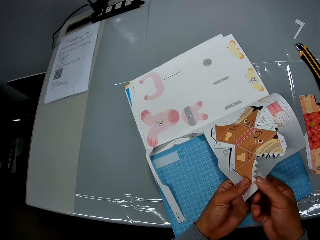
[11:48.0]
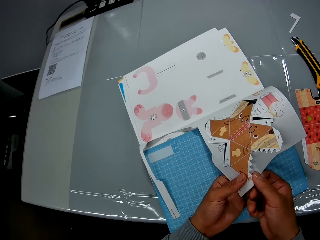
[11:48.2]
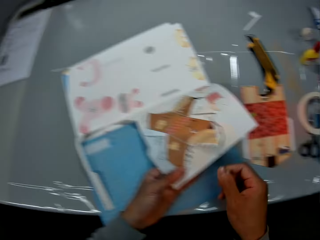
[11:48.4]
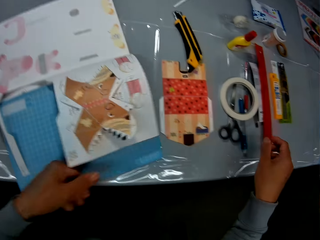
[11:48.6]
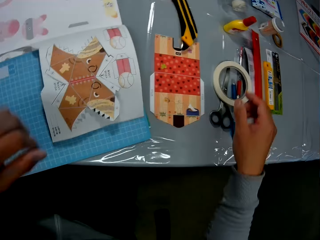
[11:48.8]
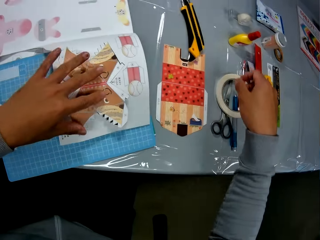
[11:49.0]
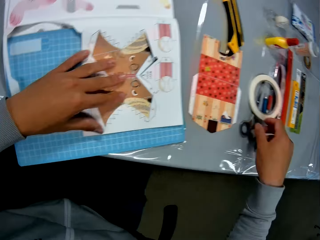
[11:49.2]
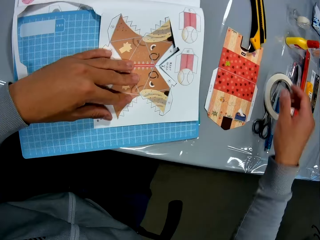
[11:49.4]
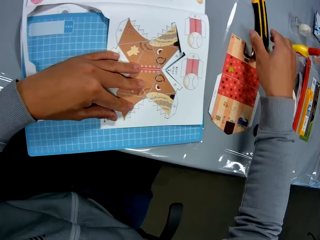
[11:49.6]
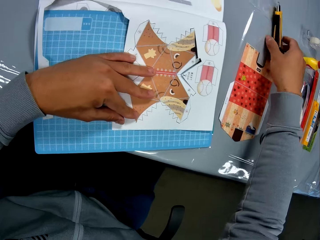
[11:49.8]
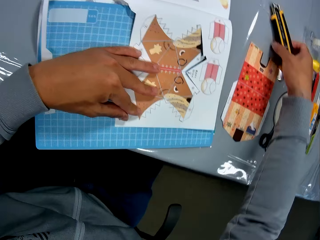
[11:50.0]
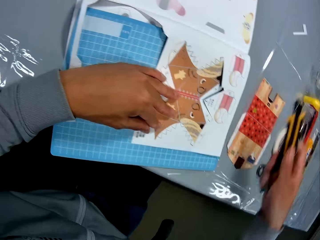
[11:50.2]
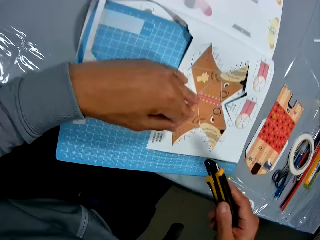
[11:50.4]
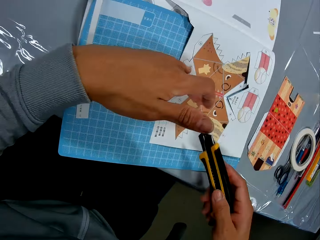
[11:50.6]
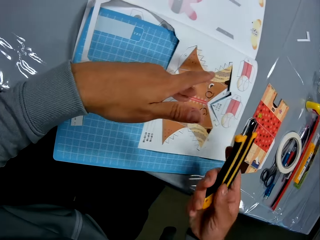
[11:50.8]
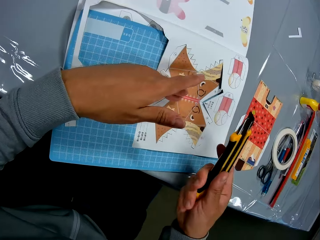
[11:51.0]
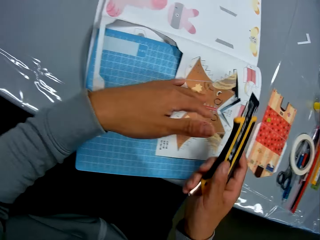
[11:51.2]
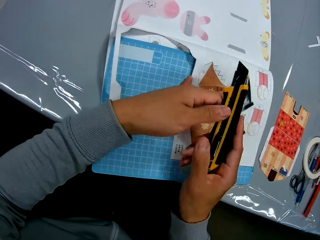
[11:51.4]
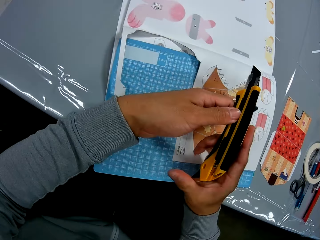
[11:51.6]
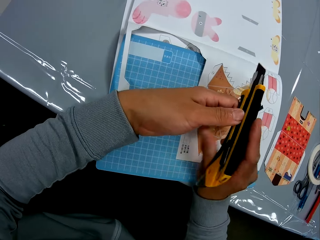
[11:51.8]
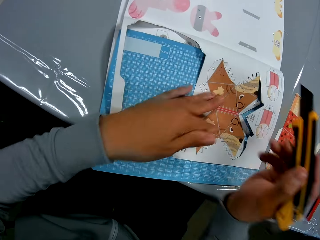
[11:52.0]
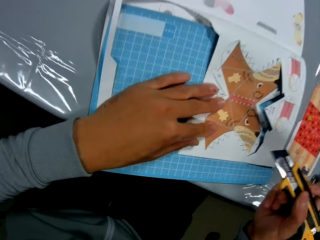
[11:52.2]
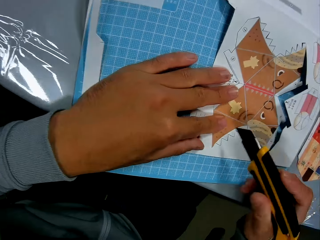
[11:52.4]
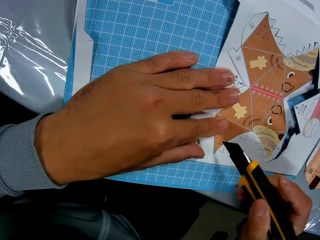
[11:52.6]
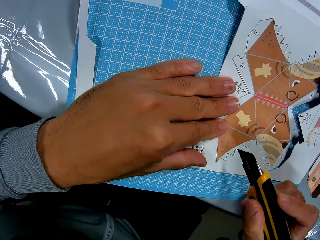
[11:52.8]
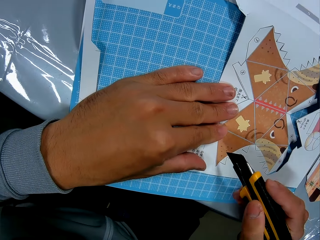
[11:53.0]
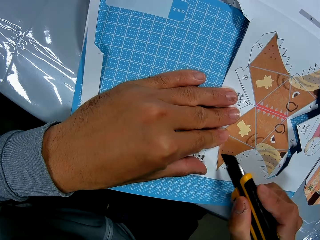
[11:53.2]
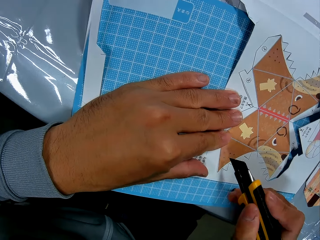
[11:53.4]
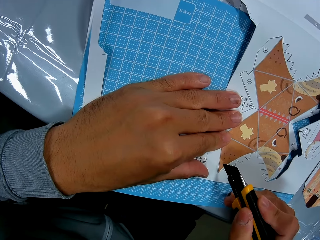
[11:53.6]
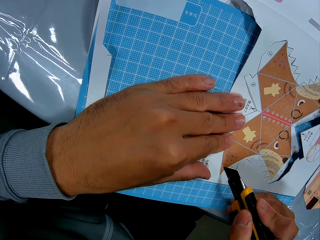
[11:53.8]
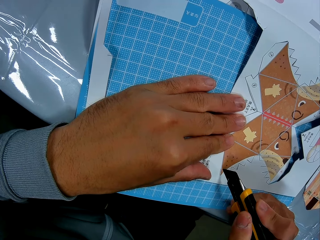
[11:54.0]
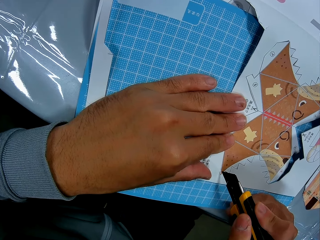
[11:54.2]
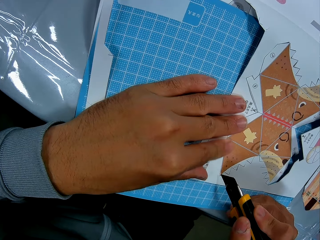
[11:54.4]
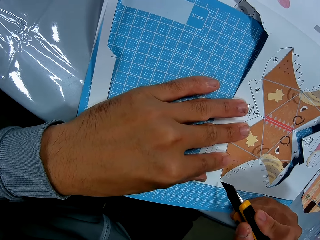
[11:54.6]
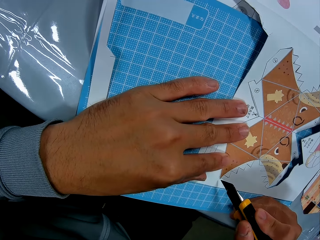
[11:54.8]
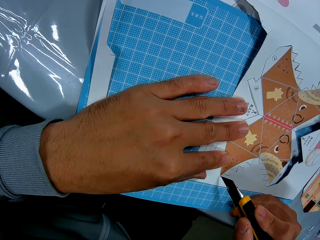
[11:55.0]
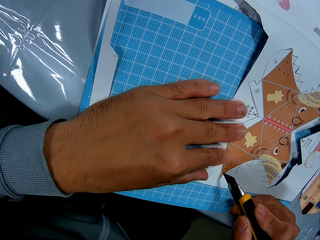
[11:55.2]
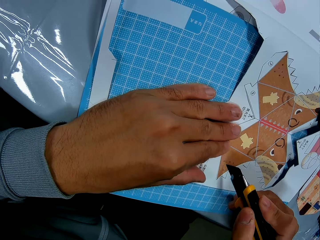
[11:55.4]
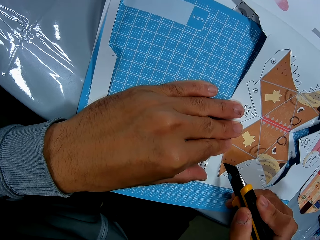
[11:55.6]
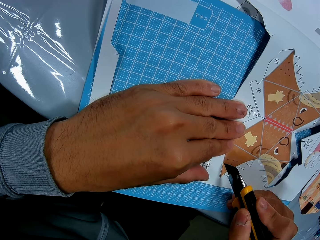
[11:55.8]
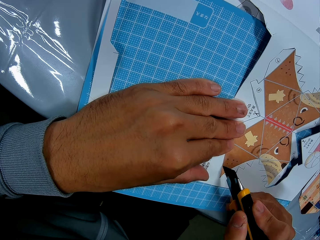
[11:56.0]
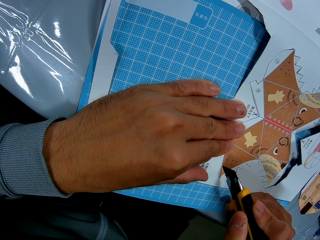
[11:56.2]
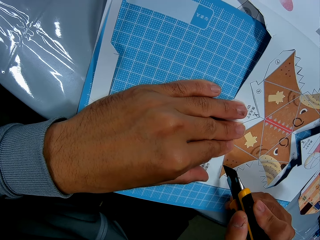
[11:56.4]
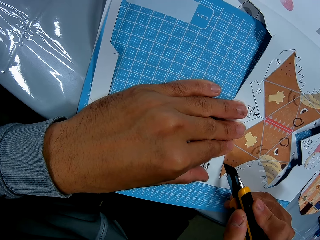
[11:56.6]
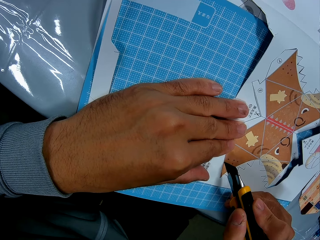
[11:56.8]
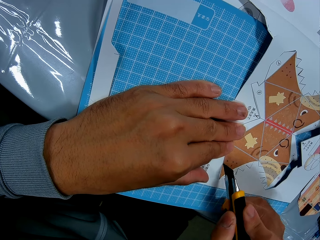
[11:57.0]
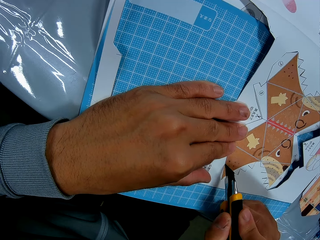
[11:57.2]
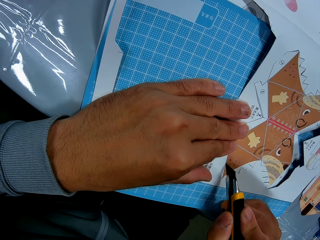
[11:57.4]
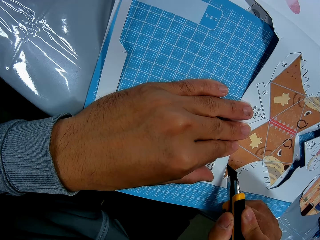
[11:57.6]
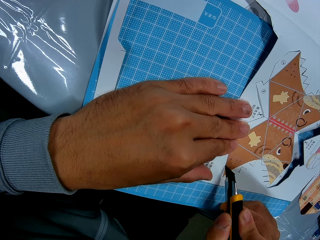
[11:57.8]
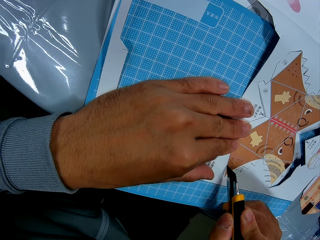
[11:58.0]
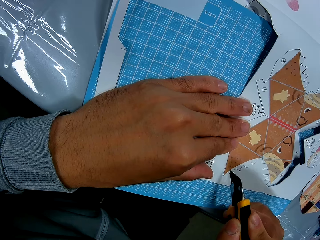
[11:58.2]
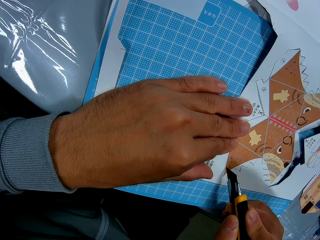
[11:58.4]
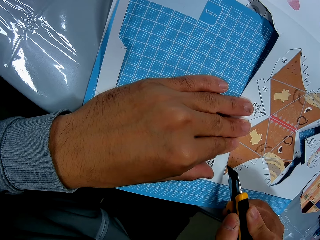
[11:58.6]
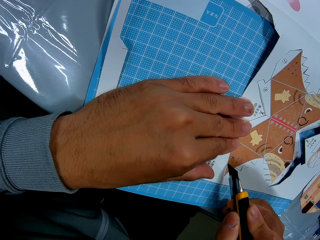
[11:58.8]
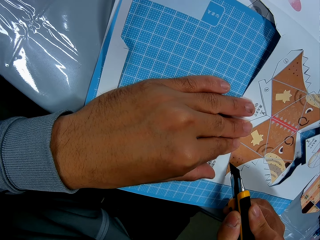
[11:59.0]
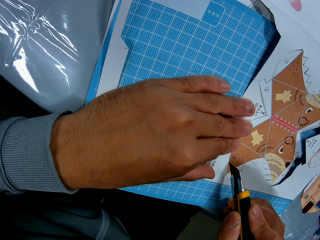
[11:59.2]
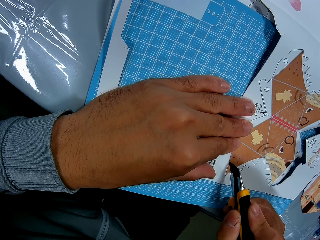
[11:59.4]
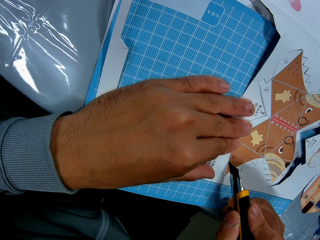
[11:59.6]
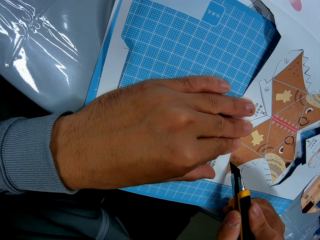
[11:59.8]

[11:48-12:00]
The camera wearer picks up the utility knife from the table with his right hand. He adjusts the utility knife with his right hand. He holds the utility knife. He cuts through the leaf of the craft book with the utility knife in his right hand.

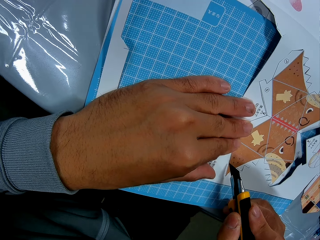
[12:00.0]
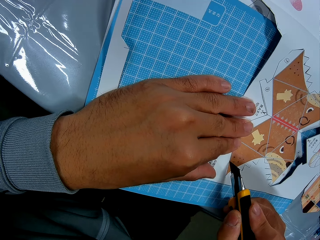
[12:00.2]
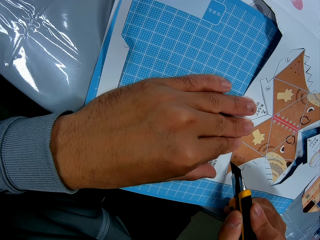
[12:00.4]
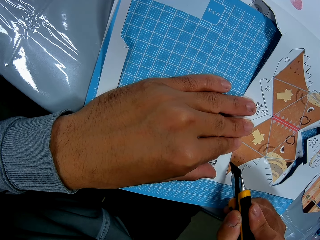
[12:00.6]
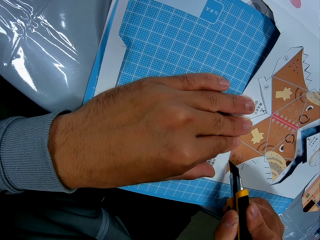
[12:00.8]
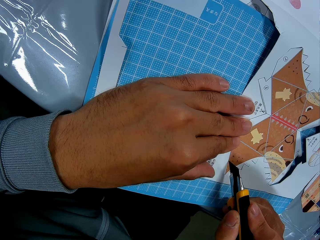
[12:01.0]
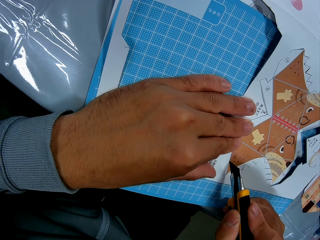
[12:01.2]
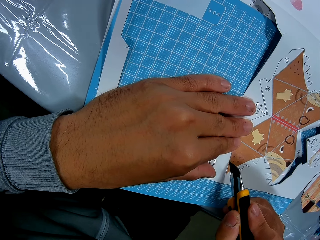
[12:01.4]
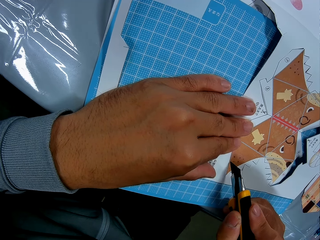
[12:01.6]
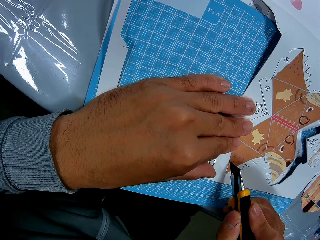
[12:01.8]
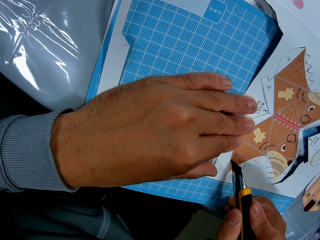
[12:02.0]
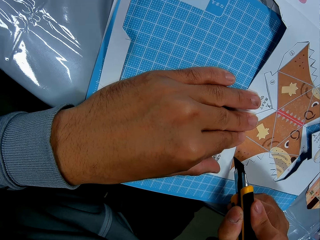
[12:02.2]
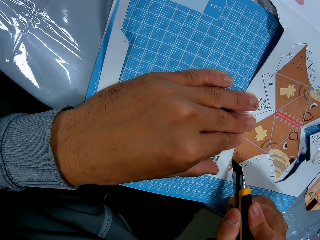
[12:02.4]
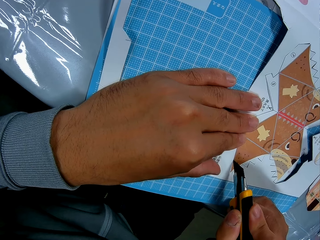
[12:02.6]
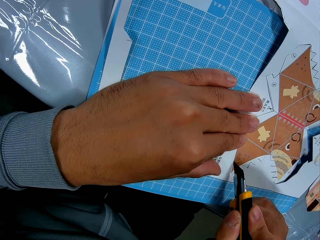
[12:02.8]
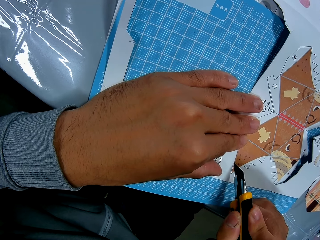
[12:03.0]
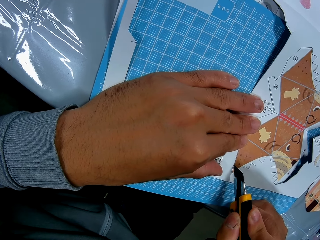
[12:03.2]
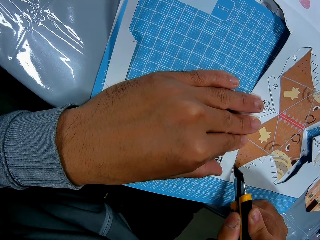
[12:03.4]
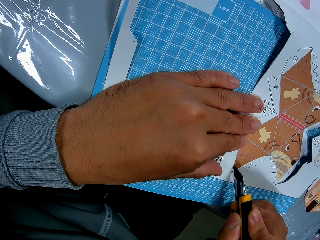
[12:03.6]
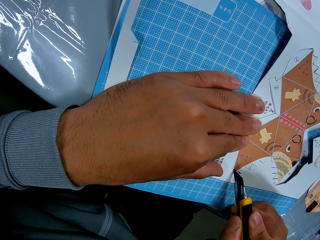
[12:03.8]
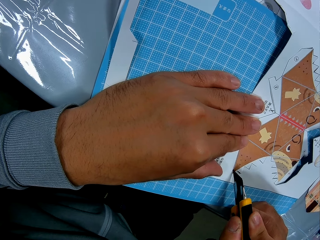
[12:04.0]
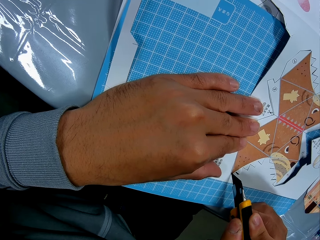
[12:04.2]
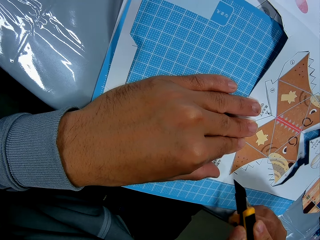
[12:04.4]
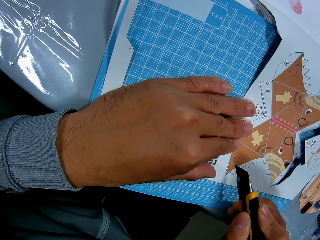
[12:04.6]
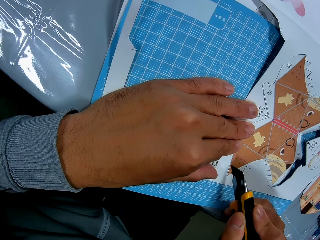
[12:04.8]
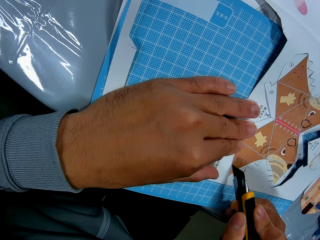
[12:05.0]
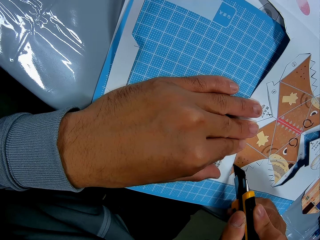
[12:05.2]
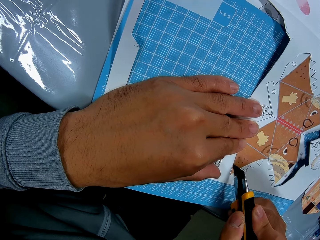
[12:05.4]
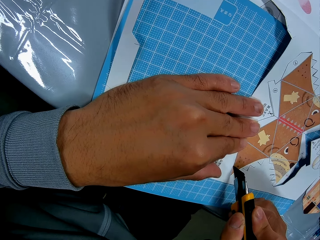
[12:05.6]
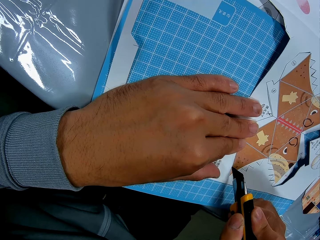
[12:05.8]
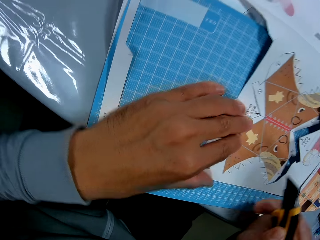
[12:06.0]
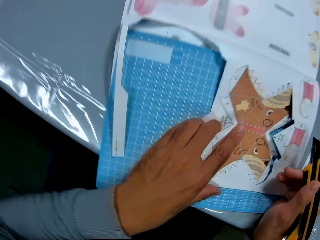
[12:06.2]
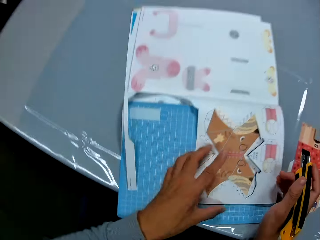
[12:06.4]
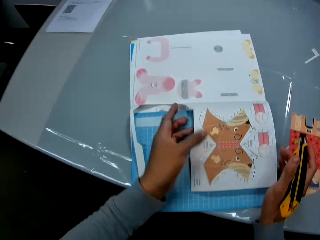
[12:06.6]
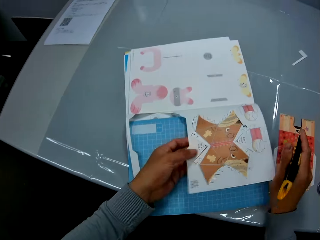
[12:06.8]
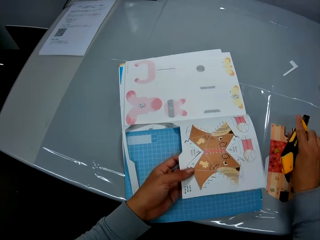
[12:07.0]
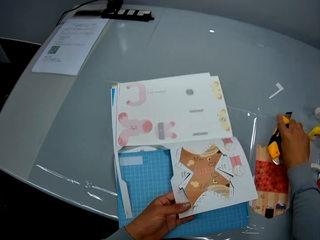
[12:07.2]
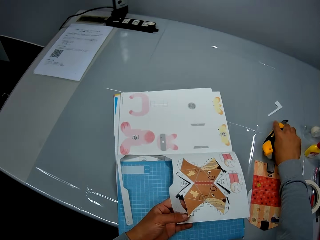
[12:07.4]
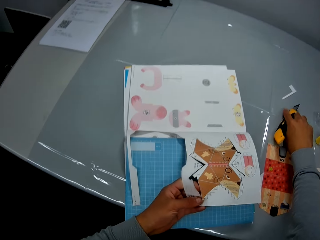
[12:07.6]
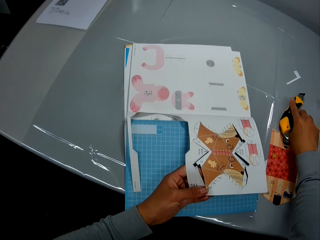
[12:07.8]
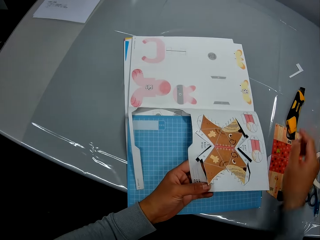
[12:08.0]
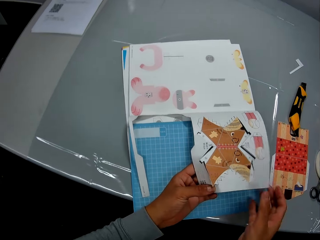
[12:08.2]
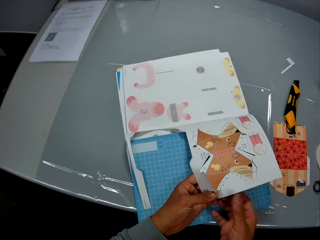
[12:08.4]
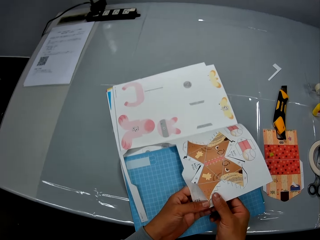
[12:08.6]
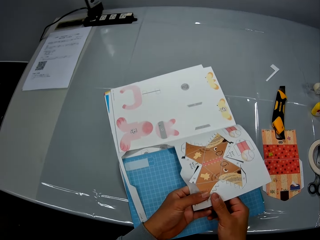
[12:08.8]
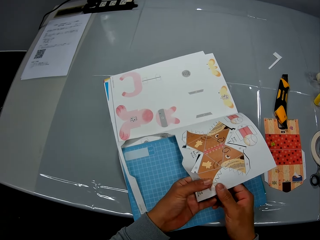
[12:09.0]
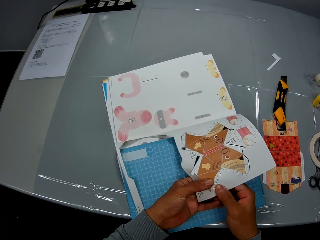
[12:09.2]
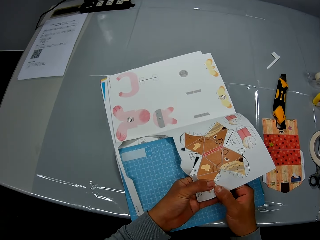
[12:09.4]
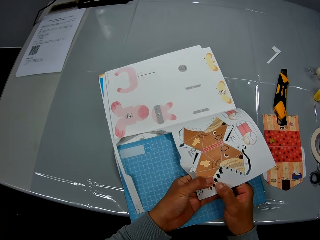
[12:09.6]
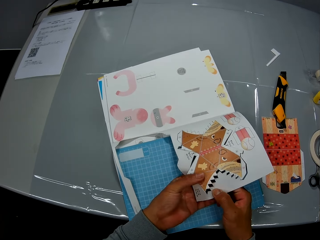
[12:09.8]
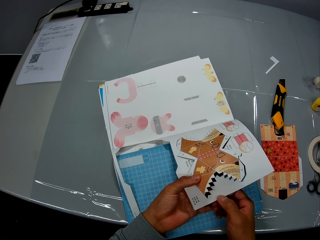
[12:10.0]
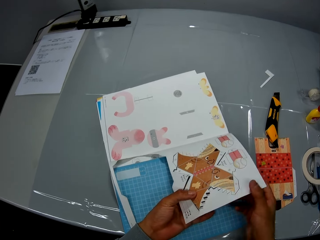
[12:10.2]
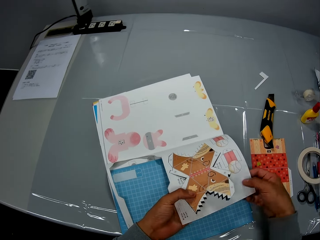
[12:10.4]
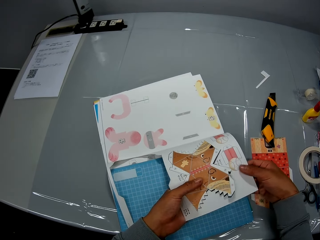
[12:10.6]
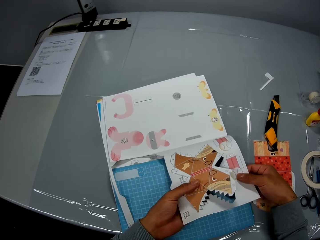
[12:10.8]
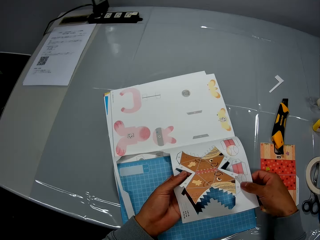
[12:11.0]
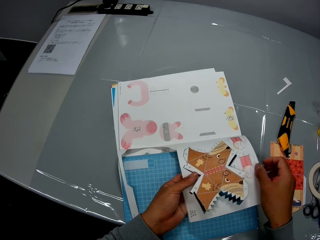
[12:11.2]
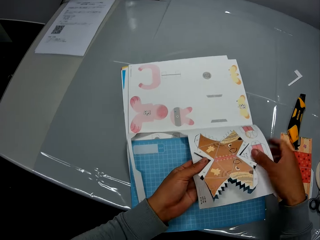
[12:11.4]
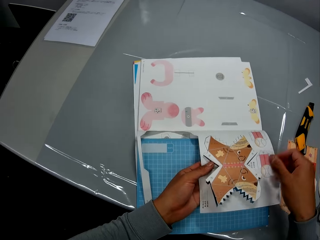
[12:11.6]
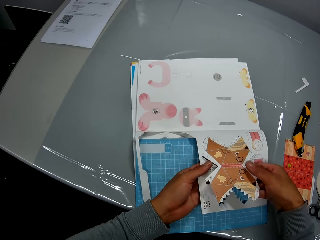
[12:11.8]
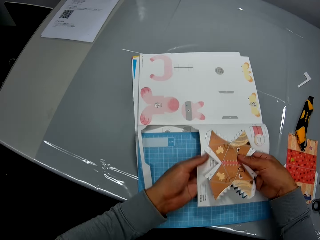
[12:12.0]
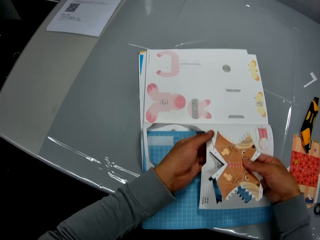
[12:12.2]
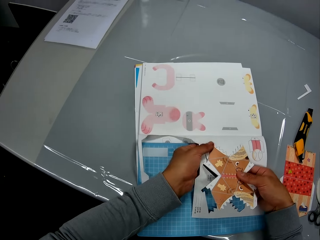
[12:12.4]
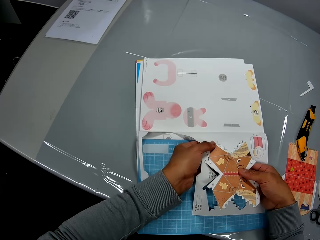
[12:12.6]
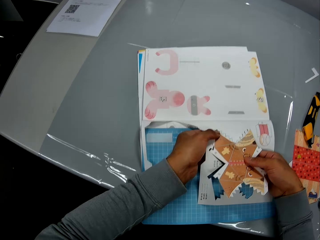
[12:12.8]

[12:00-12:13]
The camera wearer adjusts the leaf of the craft book with his left hand. He drops the utility knife on the table with his right hand. He detaches the cut out craft from the craft book with his hands.
